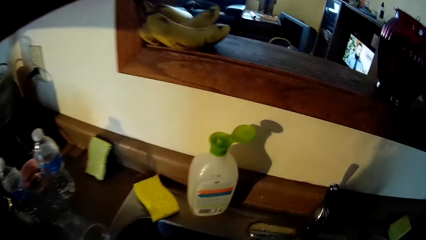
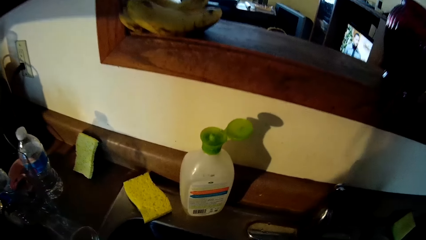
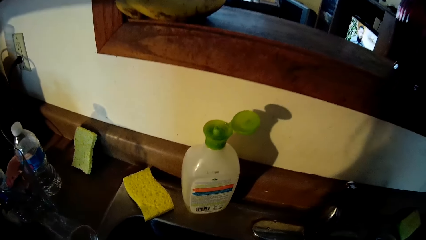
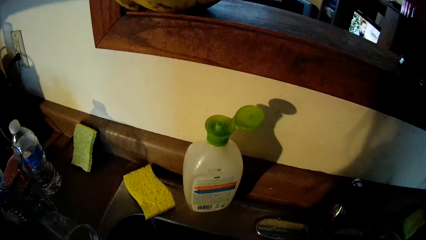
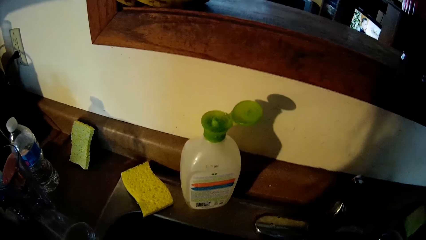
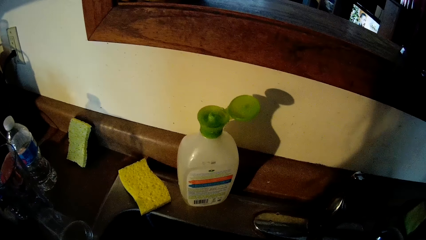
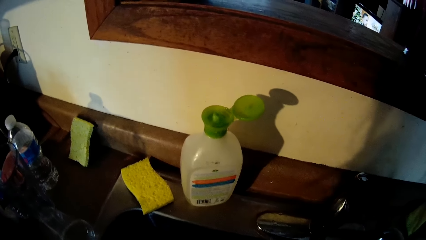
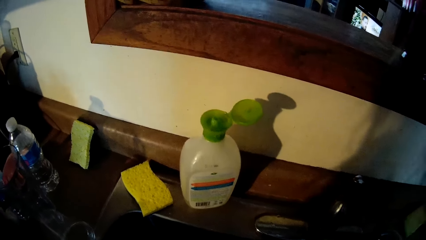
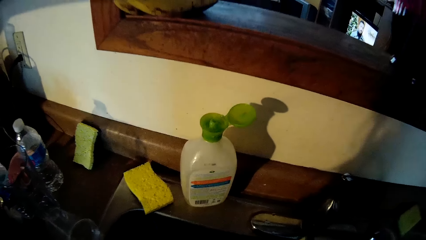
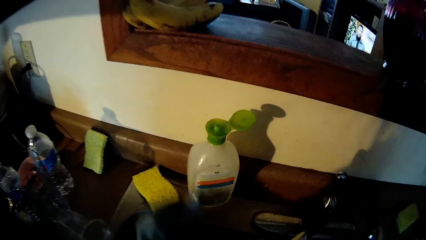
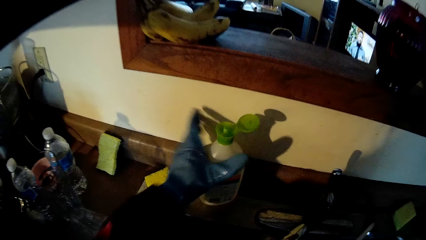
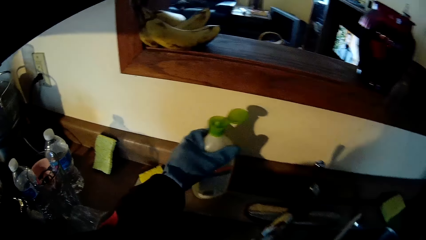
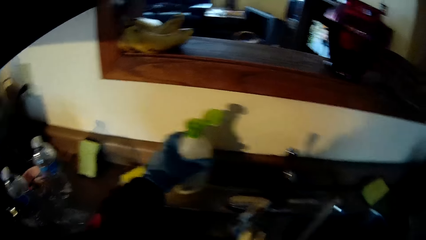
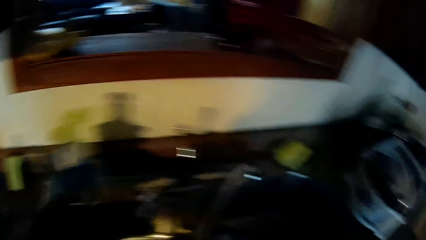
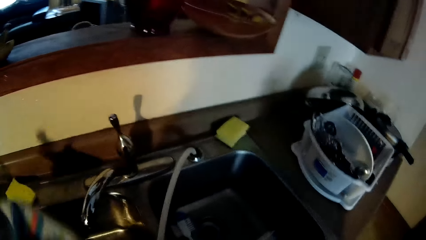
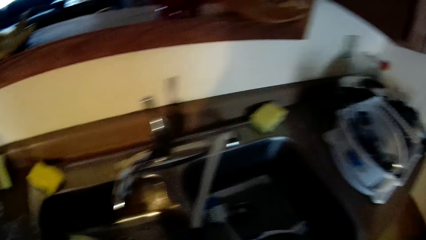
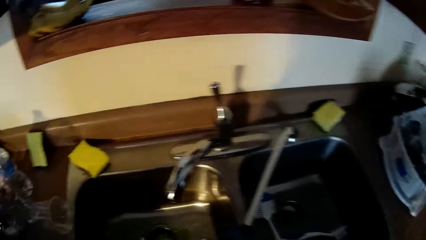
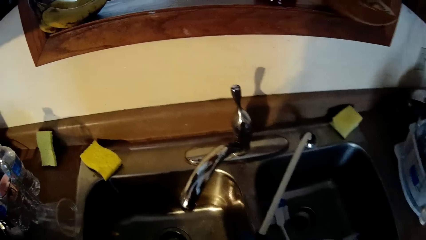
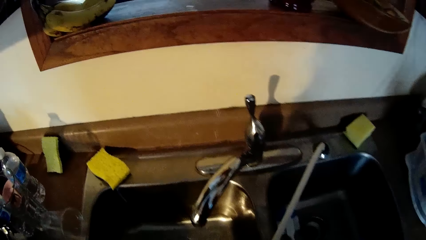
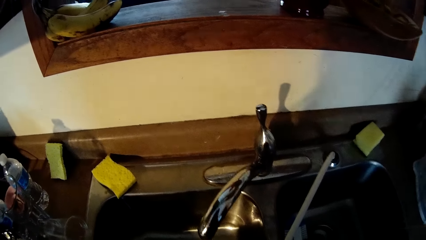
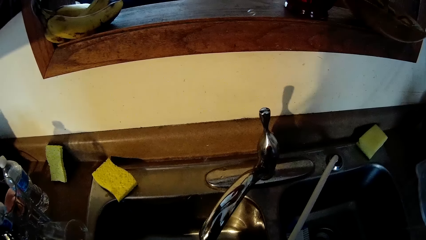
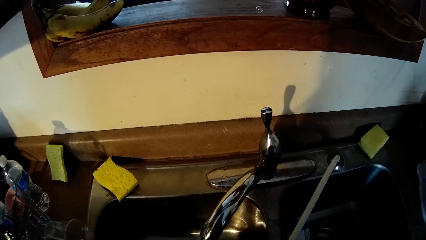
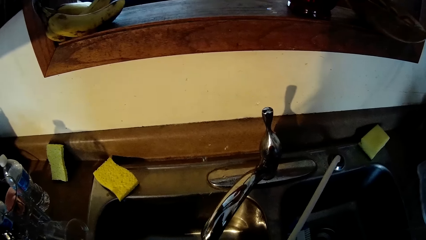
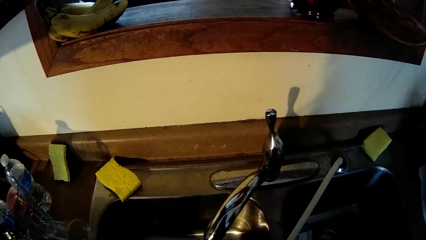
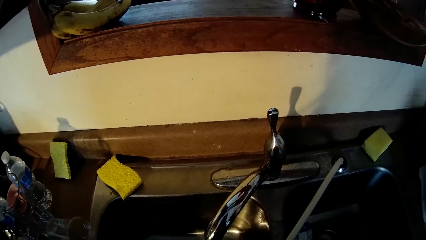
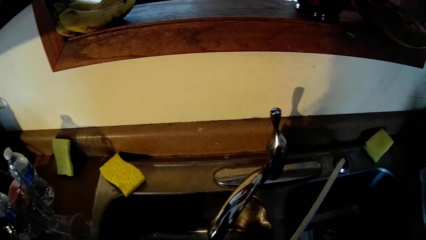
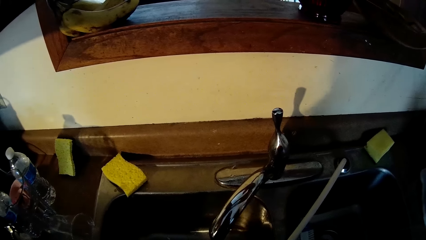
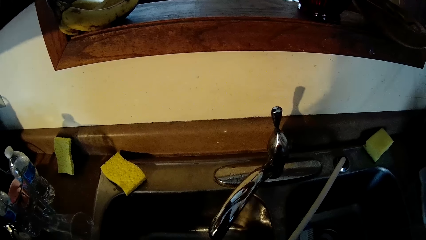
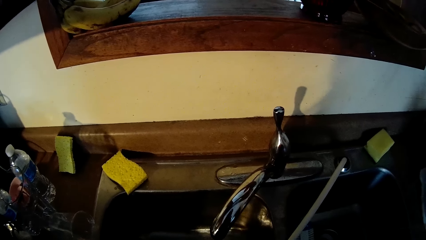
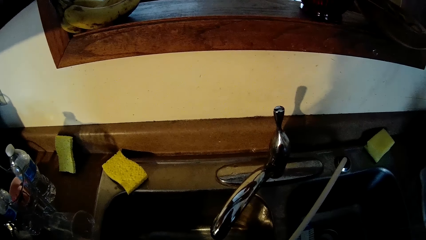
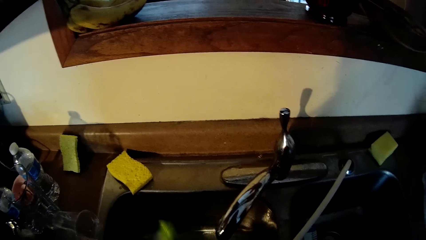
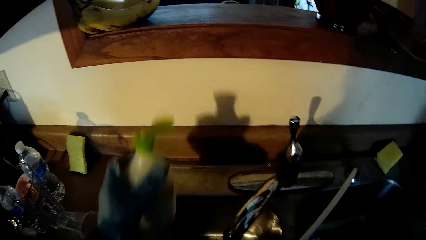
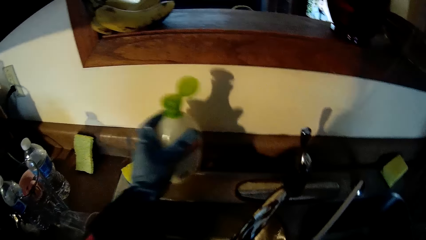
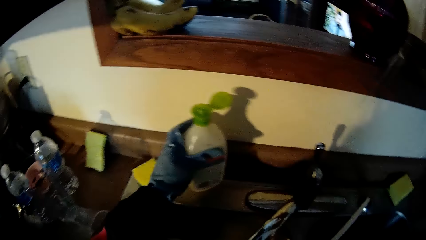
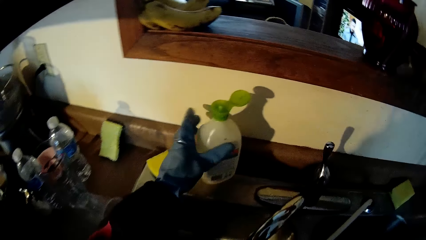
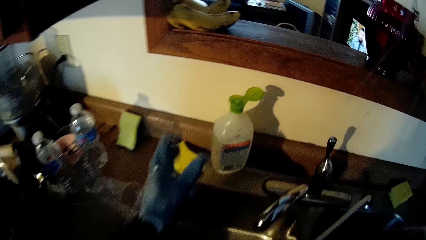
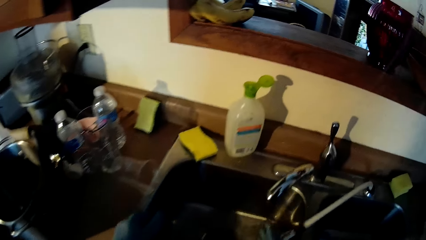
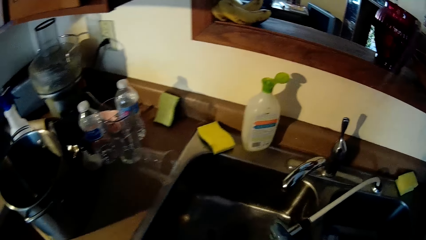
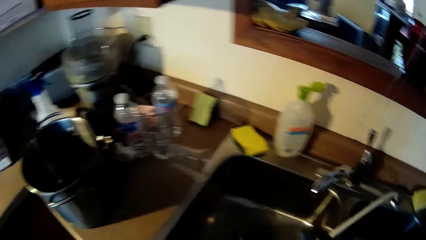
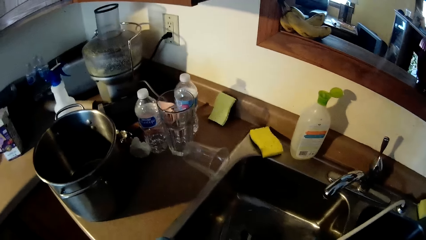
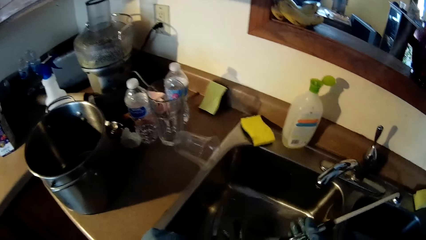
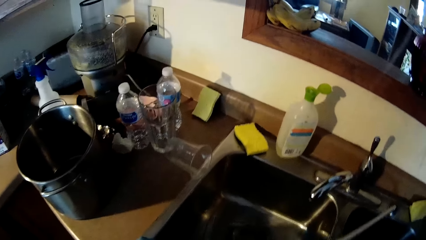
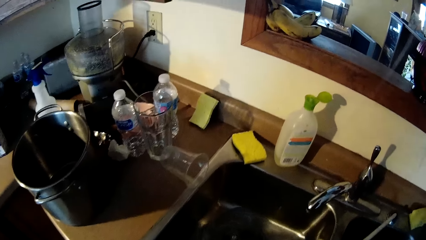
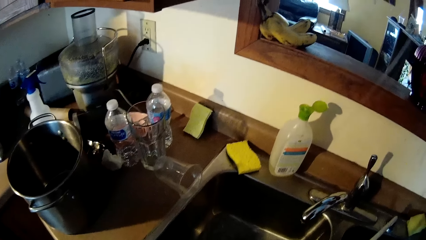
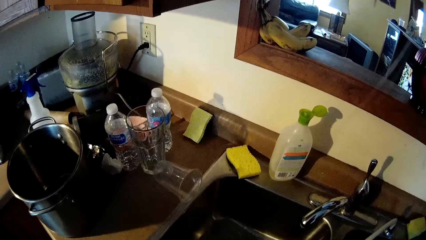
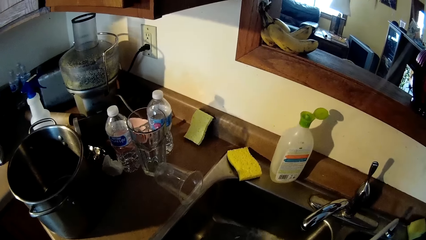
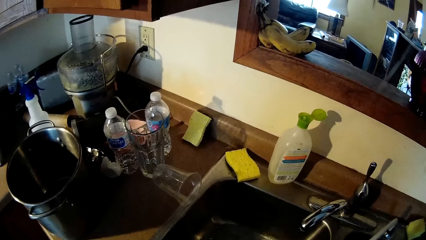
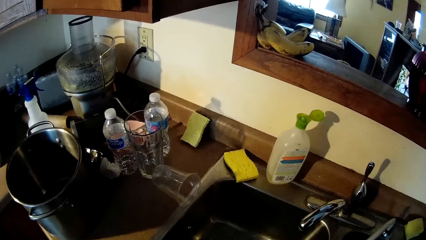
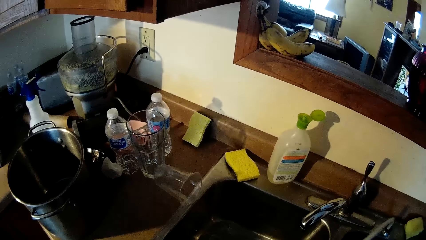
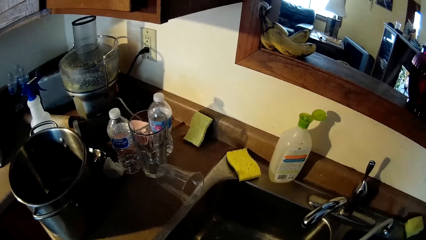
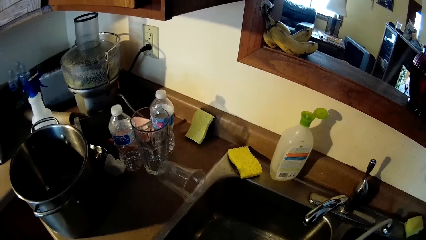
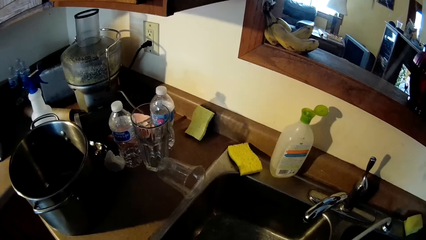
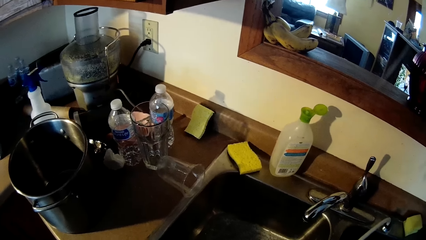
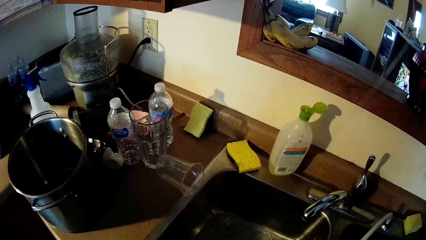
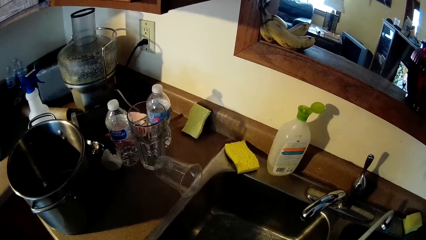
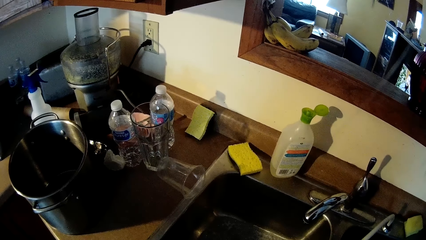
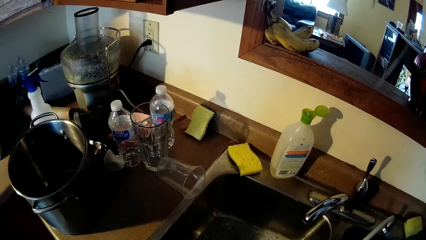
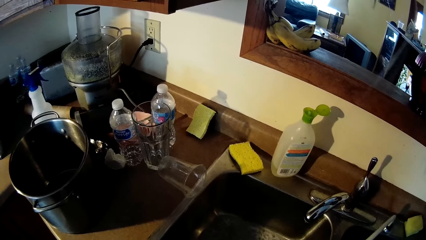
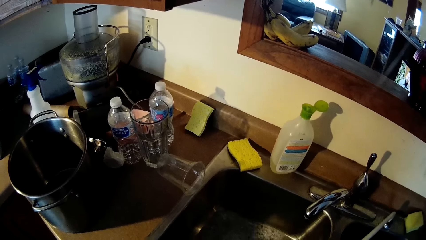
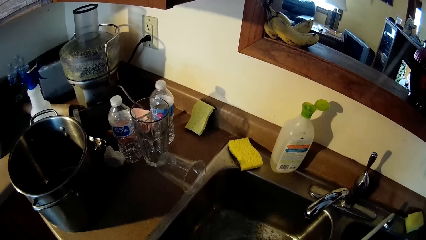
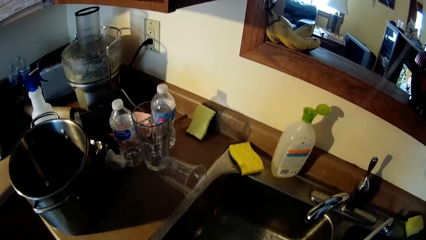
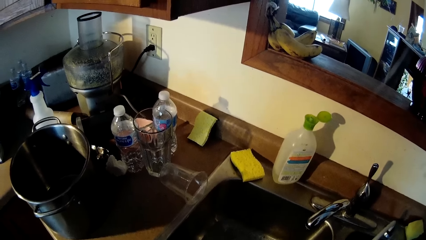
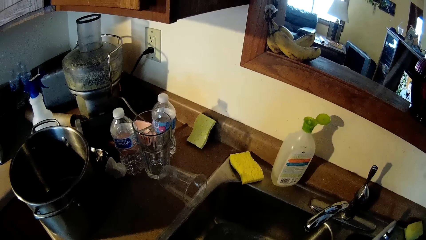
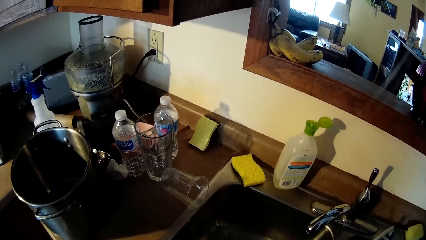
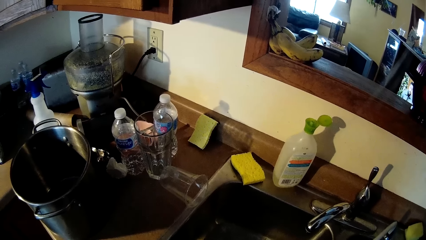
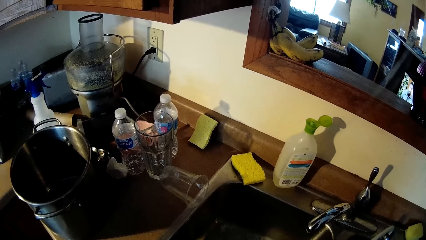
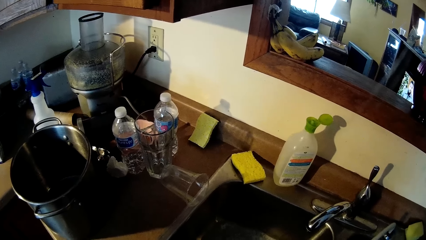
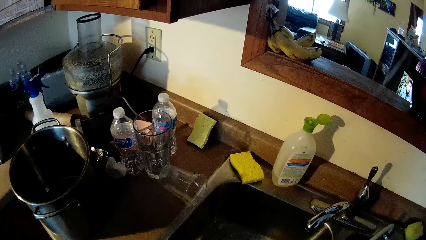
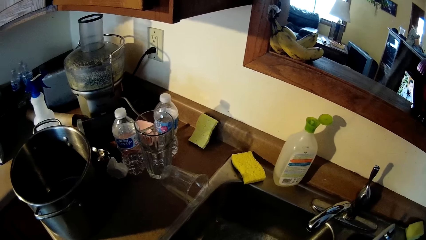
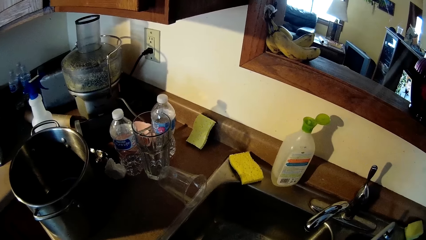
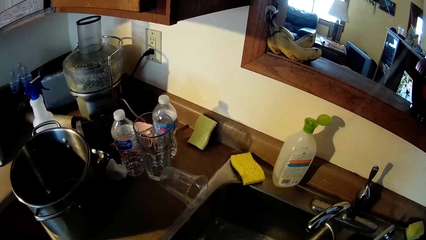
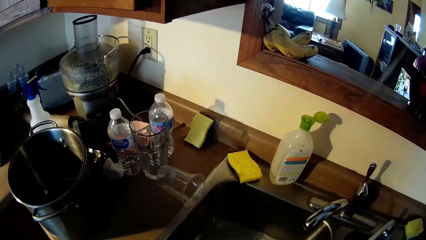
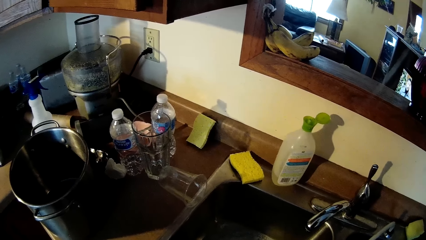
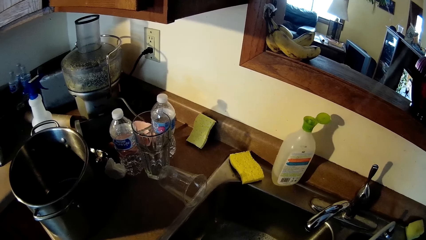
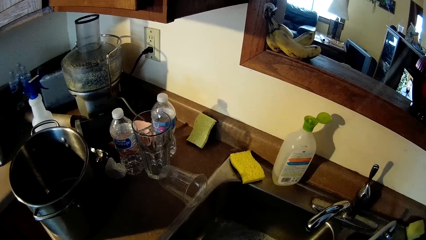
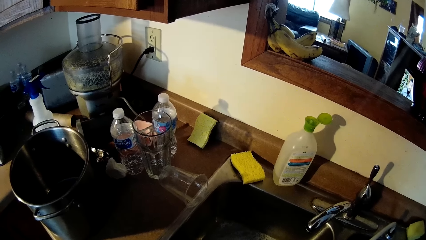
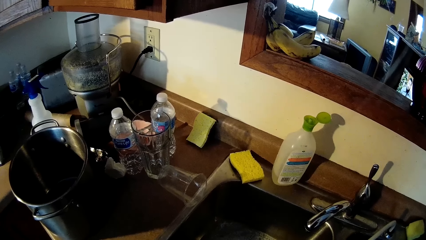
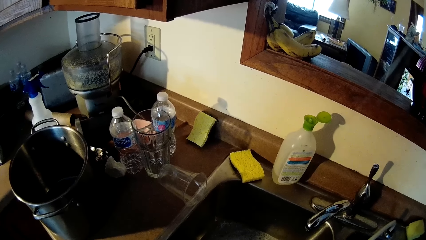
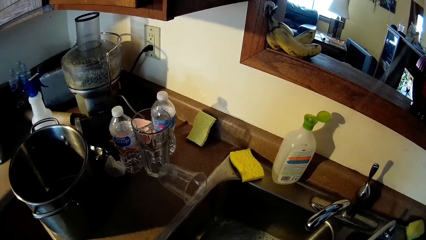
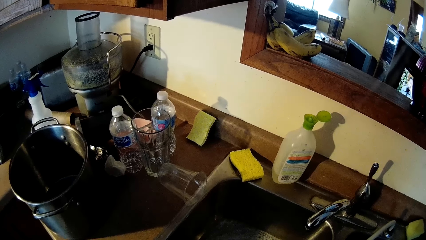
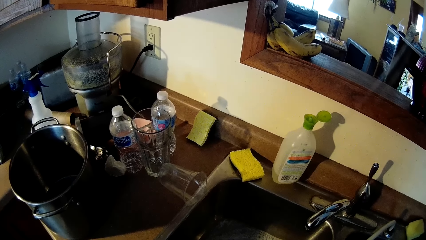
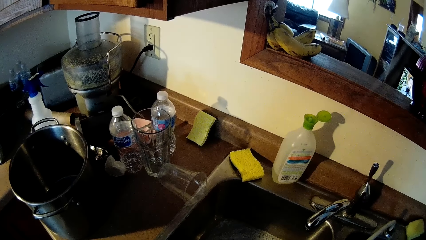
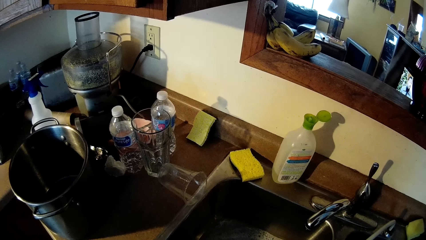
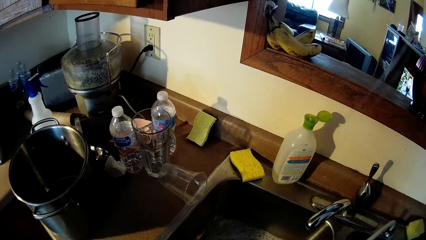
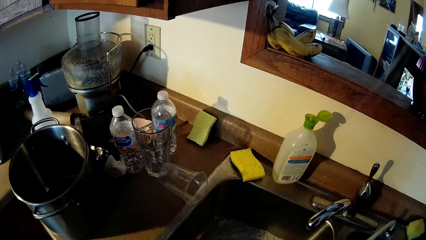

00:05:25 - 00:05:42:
The camera wearer picks up the container, a liquid soap bottle, on a sink with her gloved left hand. She drops the container in her gloved left hand on the sink. She looks around. She rinses the utensils. She looks around the room.
